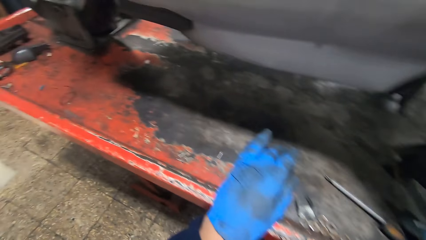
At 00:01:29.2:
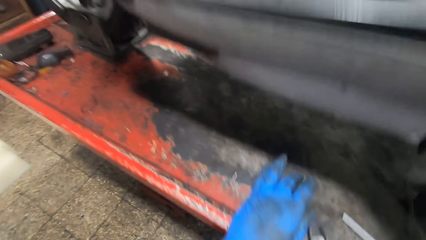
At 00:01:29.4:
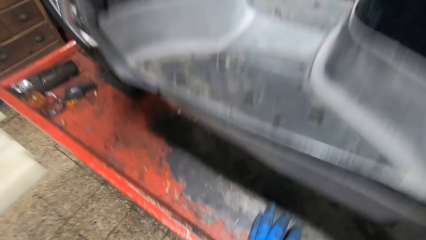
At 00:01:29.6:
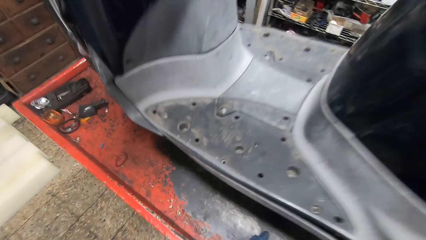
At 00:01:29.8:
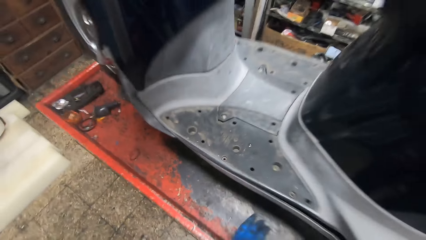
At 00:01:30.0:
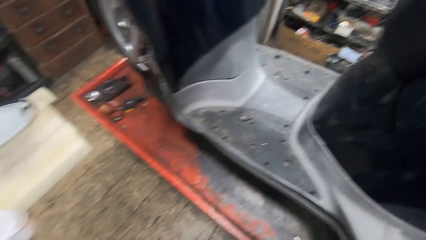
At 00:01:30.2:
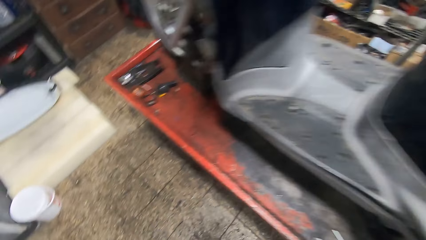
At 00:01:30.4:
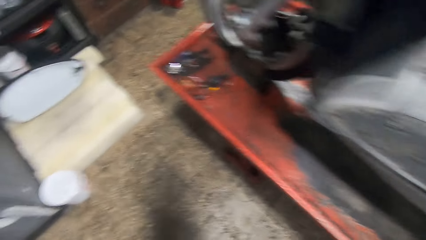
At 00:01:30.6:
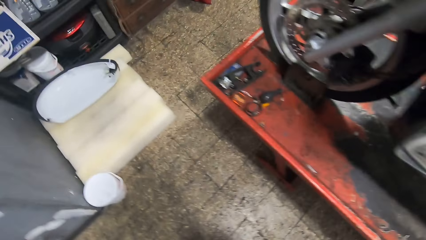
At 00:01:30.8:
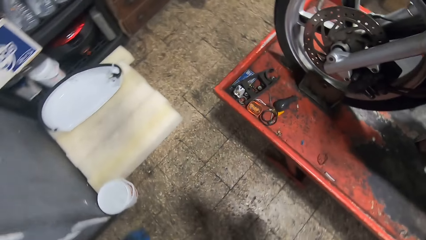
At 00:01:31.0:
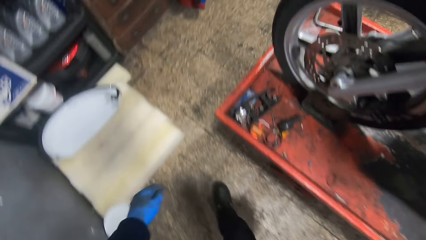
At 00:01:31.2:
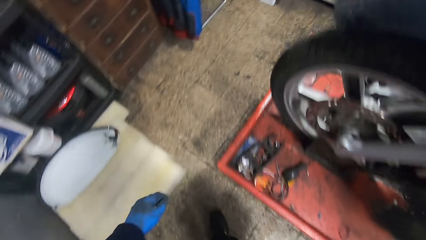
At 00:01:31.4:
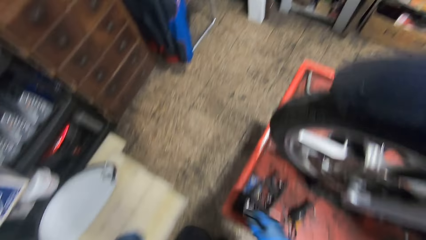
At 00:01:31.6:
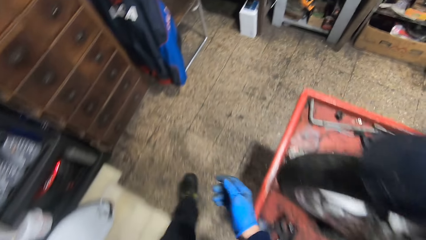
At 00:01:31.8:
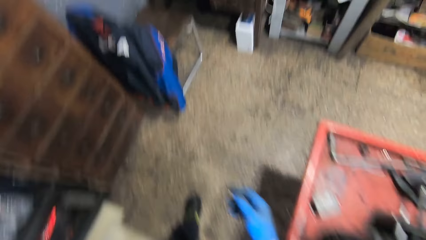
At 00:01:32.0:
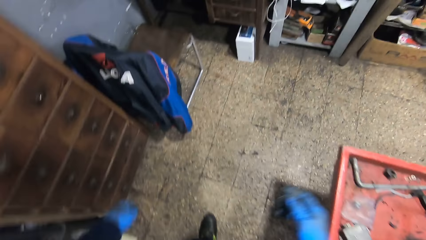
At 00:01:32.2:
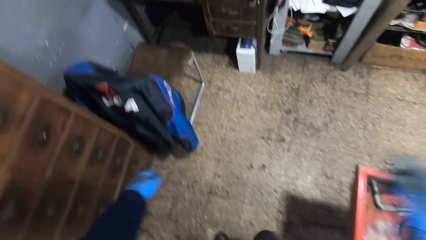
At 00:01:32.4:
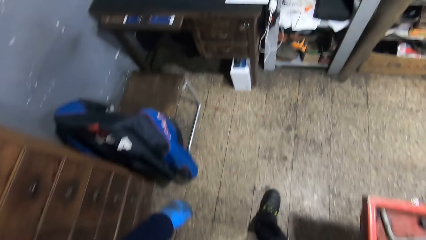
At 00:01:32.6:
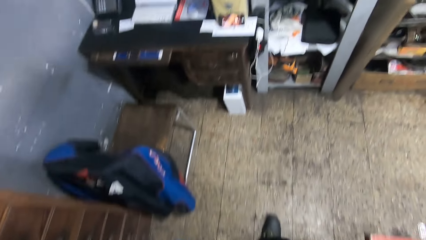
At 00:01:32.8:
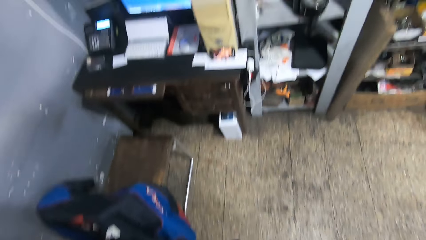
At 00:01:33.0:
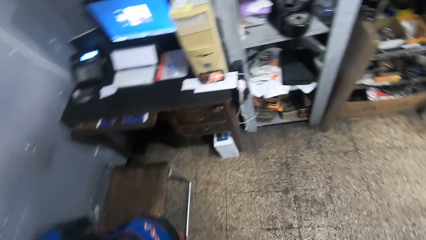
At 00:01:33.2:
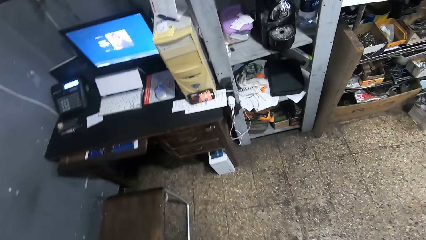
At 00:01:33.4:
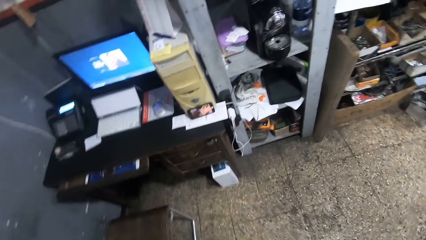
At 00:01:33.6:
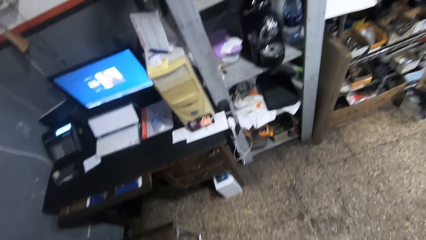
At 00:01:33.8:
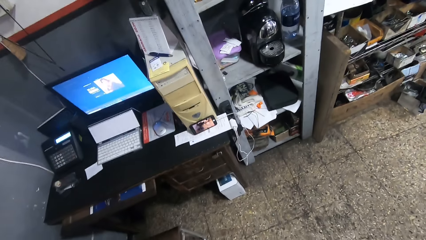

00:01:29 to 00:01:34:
The camera wearer stands upright. He walks around the motorcycle or workshop. He touches his eye.
